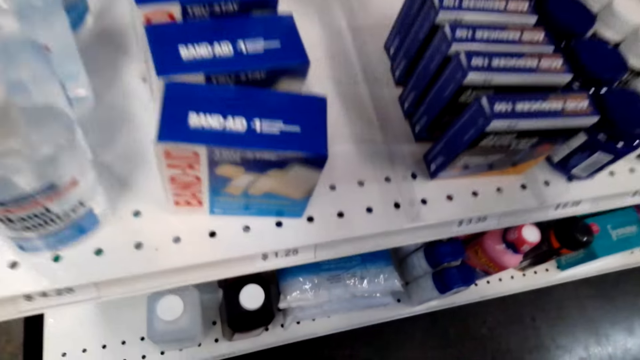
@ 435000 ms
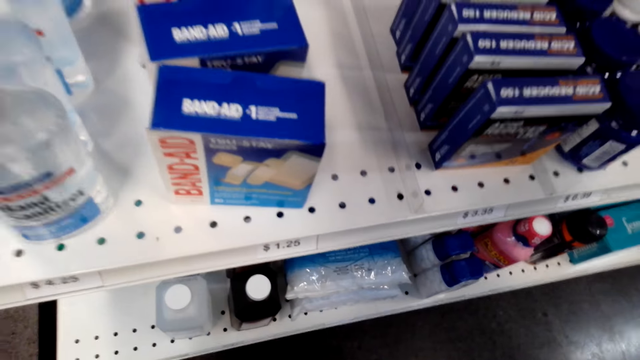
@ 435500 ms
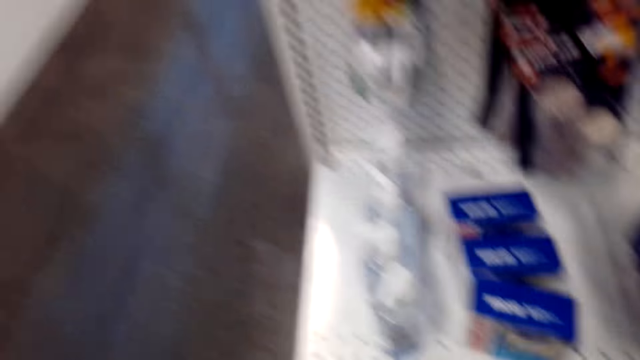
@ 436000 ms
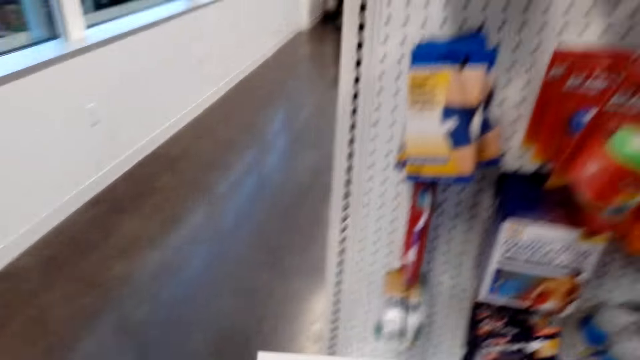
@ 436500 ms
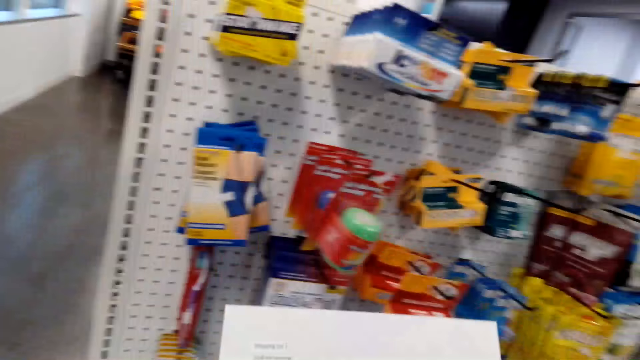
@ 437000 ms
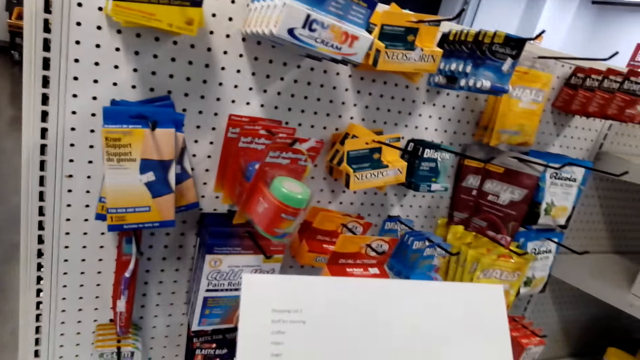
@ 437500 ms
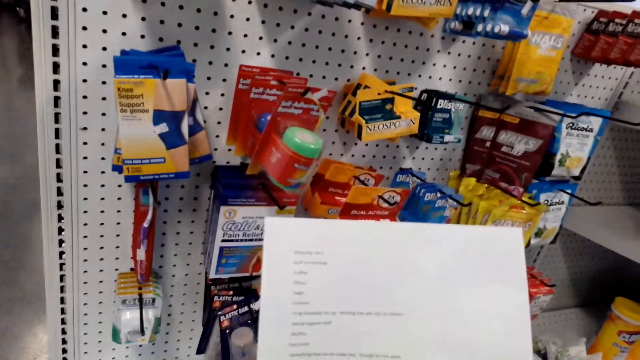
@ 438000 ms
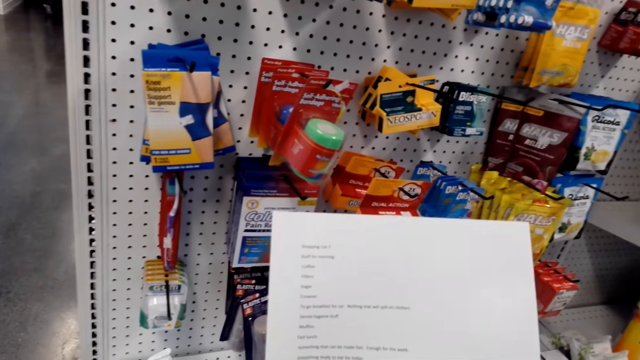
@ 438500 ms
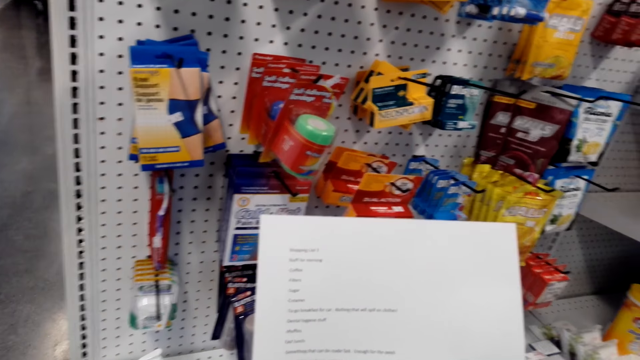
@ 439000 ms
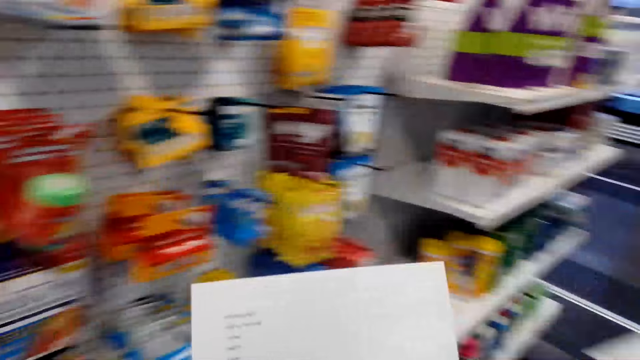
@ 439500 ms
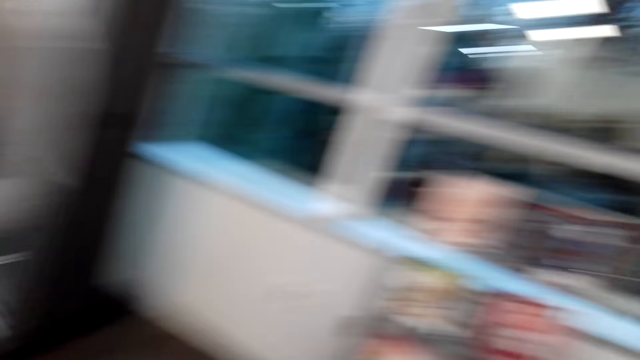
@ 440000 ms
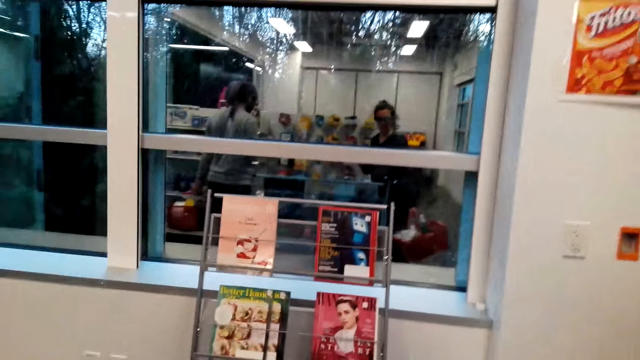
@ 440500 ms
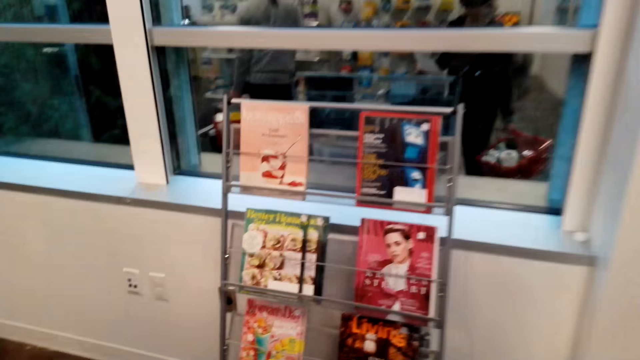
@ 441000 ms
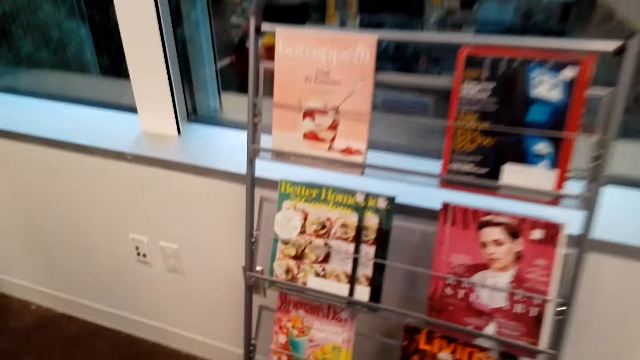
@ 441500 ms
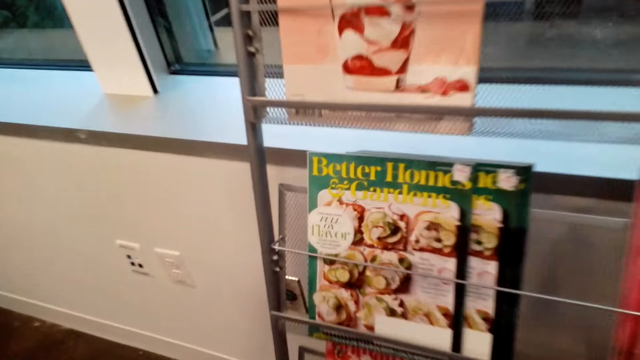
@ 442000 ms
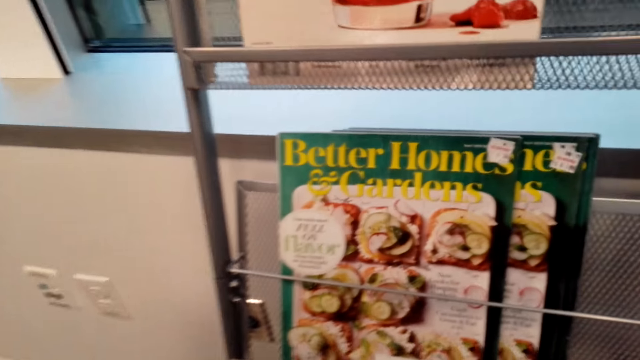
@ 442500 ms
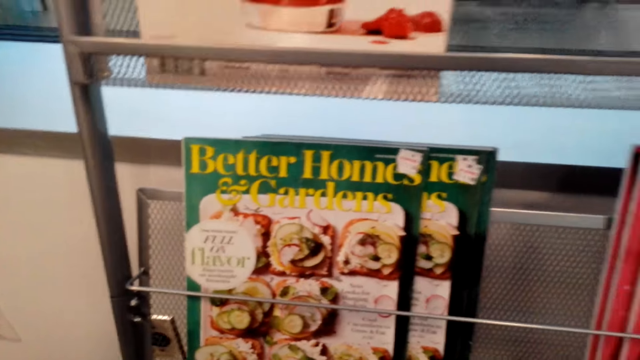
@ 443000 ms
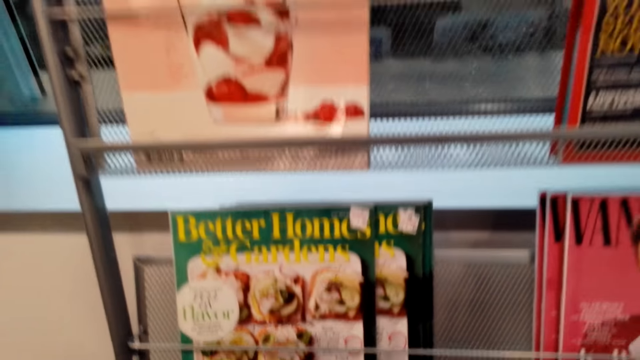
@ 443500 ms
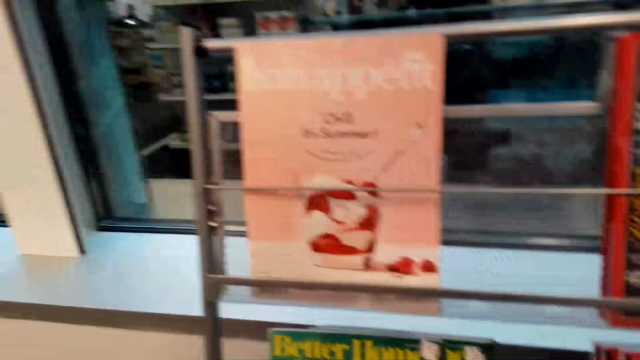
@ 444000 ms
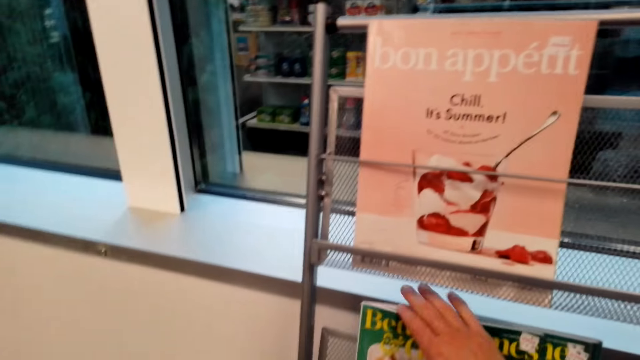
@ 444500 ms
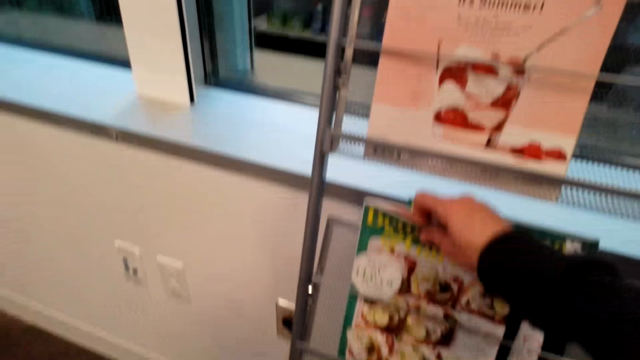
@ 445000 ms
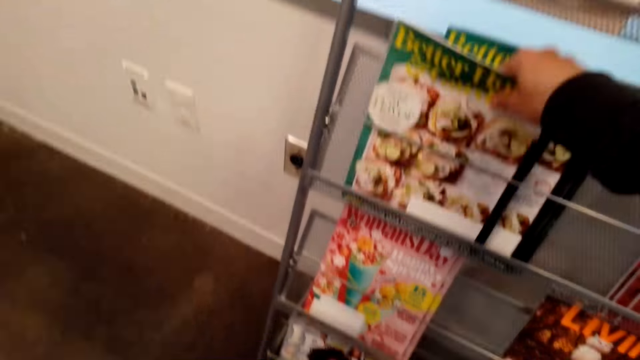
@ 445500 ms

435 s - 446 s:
The camera wearer looks at the piece of paper. They look at magazines.

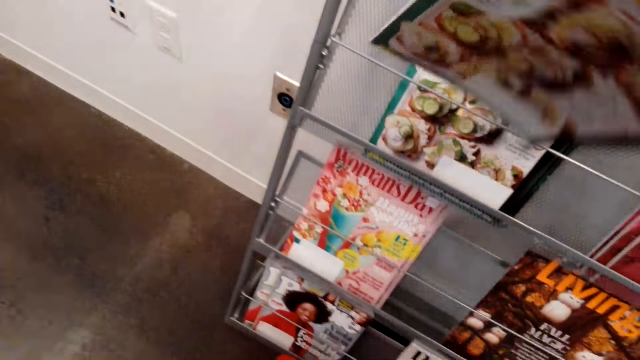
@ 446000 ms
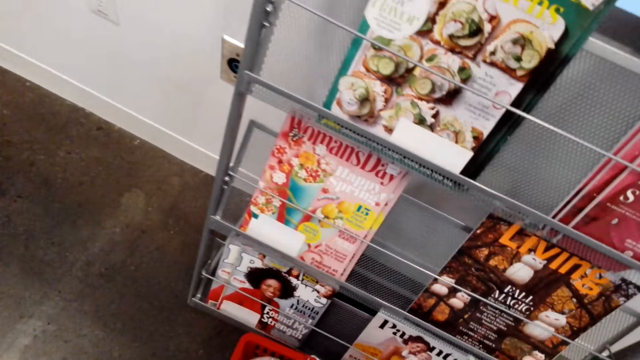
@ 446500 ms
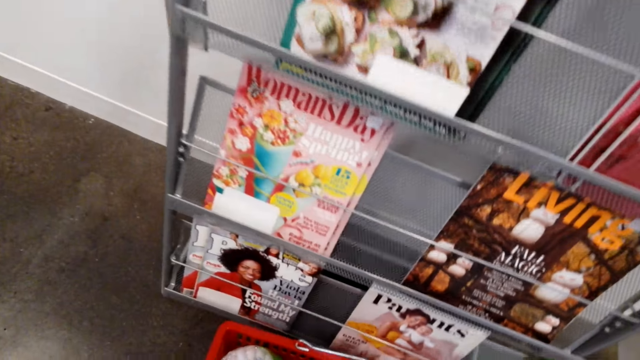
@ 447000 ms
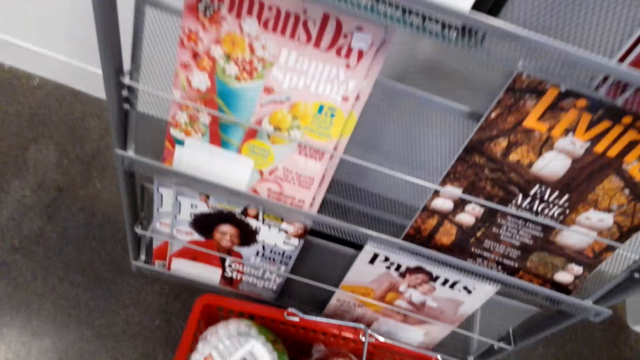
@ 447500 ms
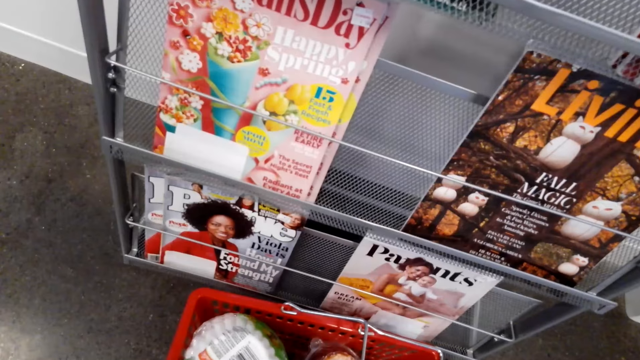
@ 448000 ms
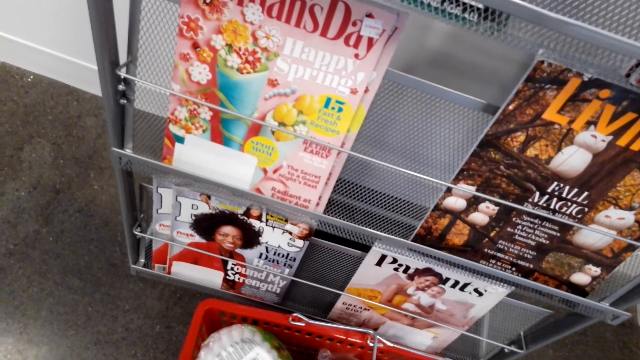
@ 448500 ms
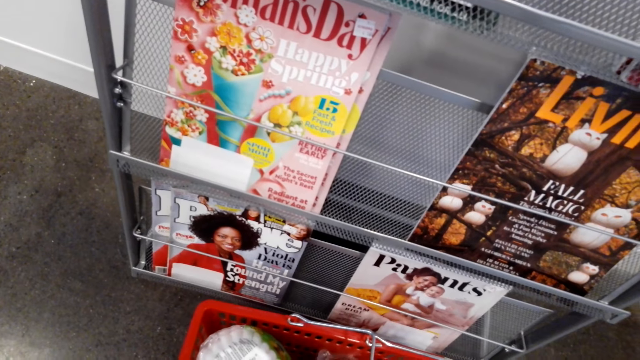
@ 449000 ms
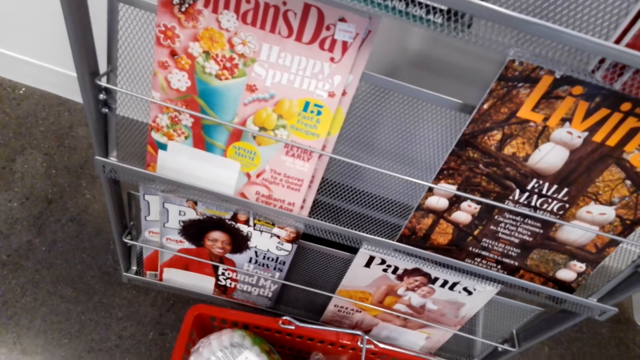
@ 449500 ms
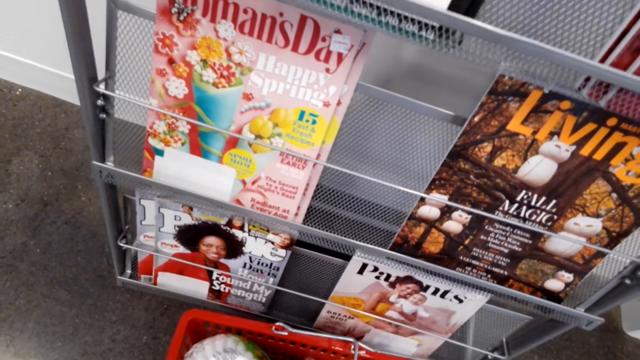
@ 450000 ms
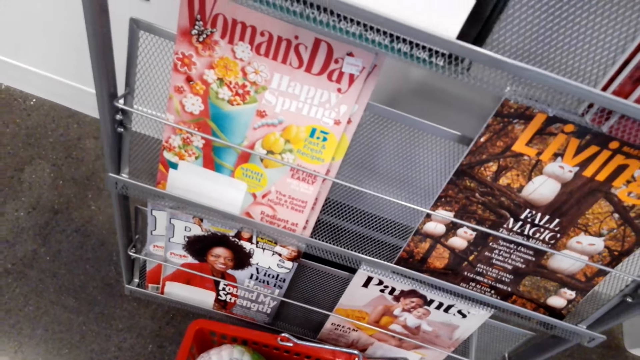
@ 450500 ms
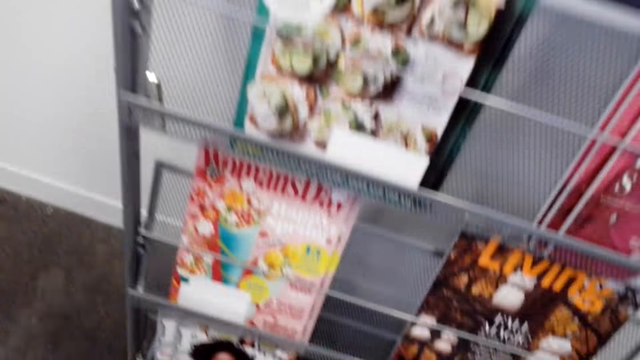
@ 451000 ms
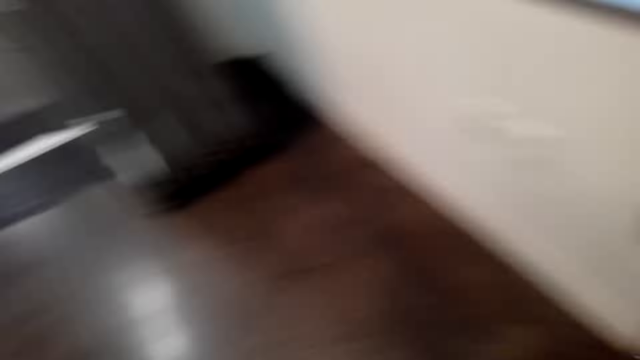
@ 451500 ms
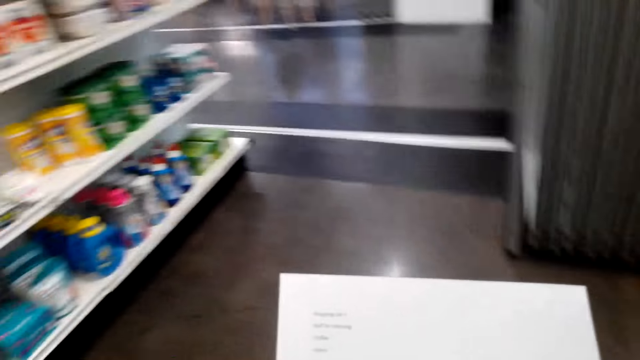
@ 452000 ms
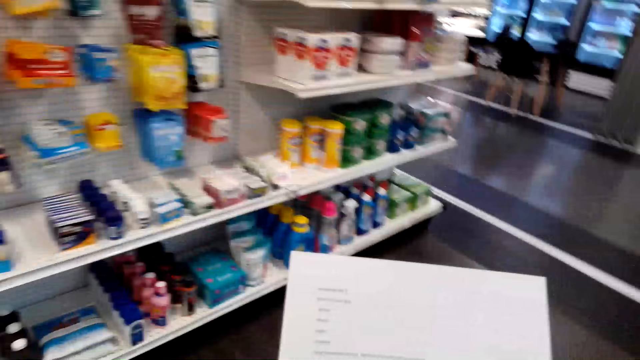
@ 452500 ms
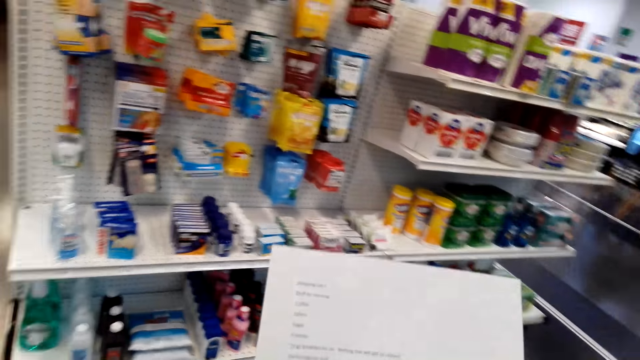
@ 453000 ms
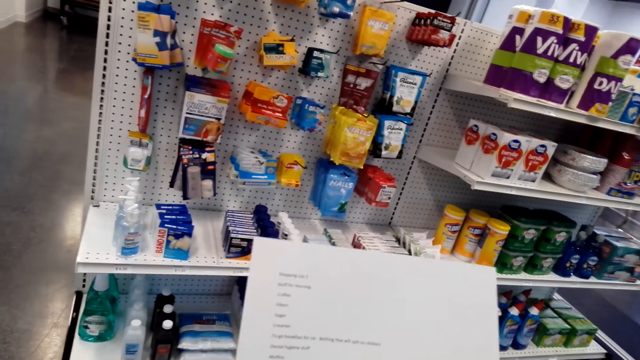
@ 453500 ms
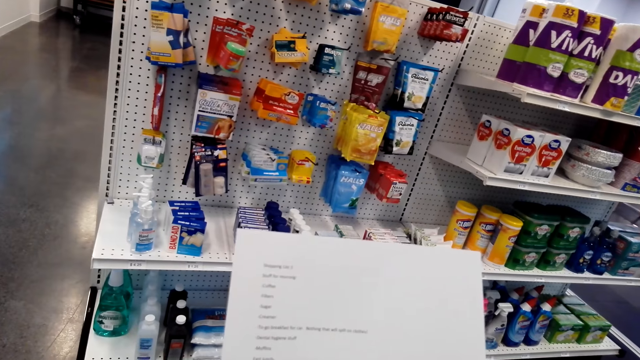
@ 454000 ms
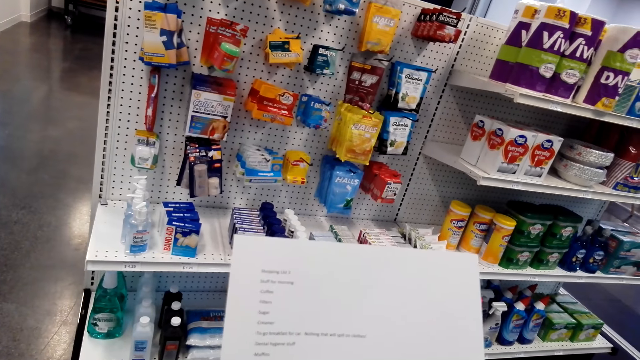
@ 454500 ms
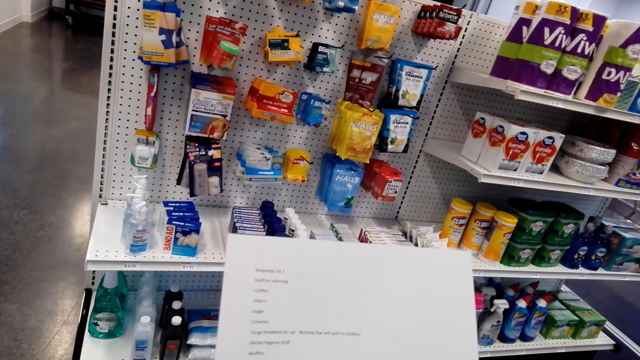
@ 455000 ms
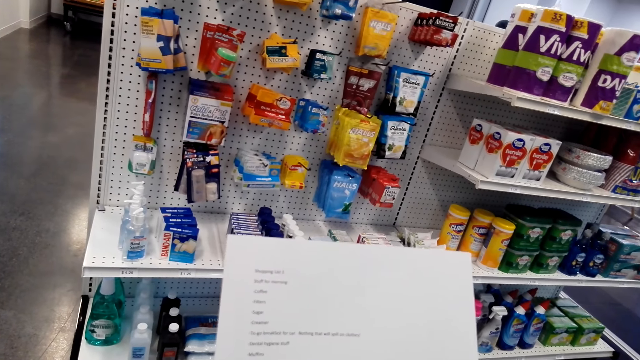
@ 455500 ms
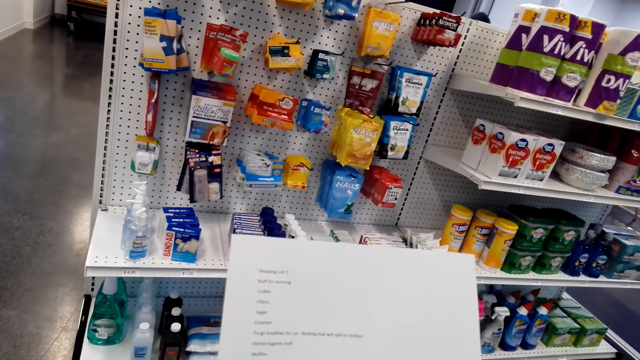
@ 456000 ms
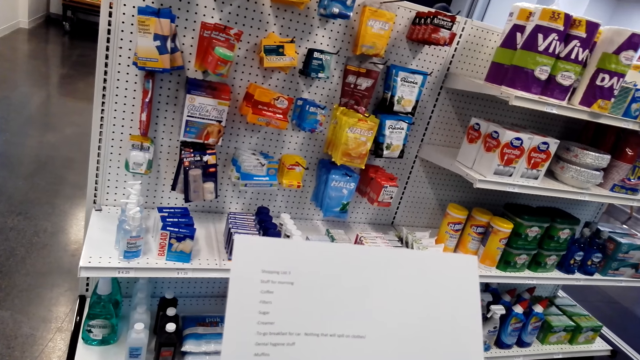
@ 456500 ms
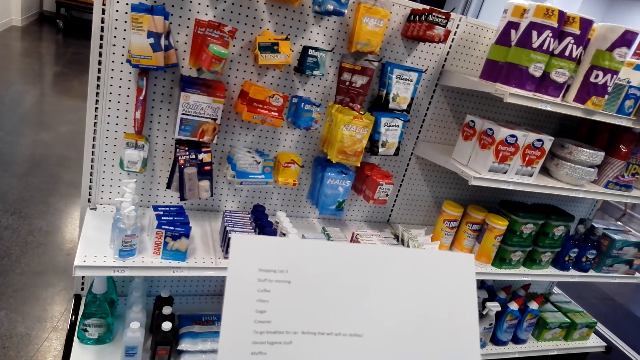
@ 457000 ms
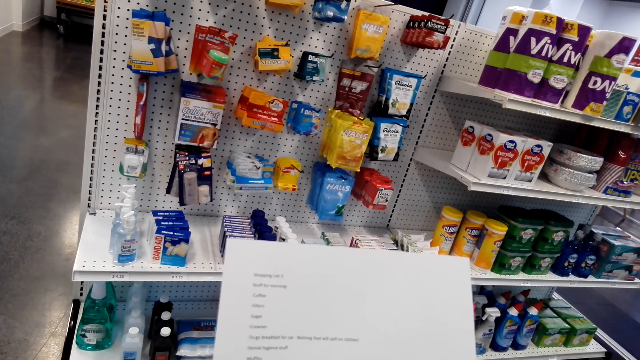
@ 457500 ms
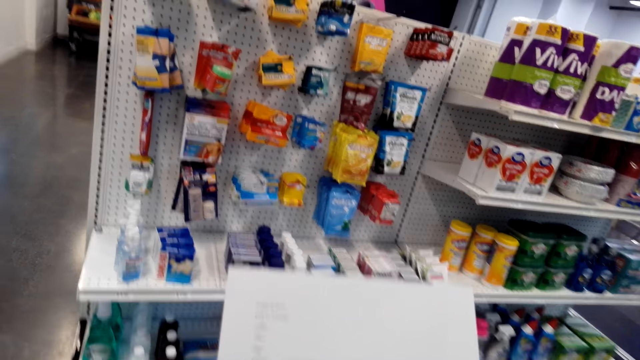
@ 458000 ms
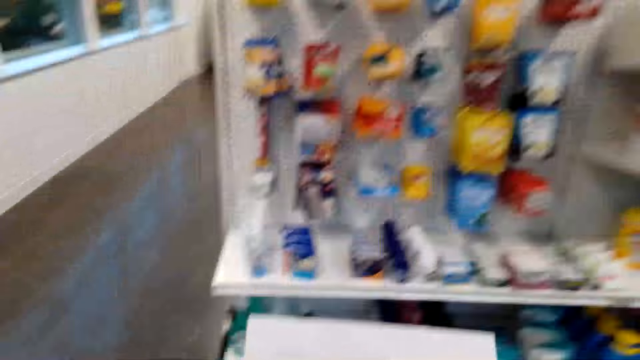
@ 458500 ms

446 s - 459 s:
The camera wearer picks up a magazine from the stand. They drop the magazine in the basket. They look at the piece of paper.
